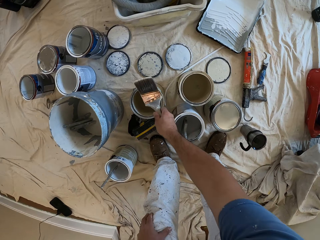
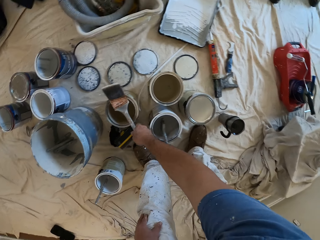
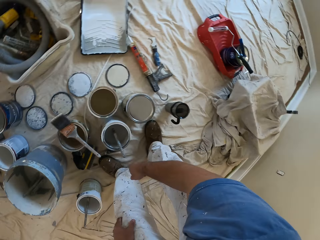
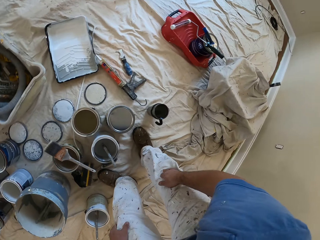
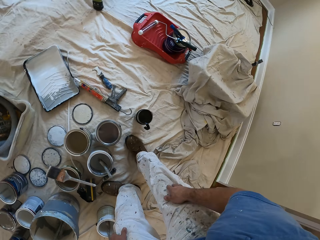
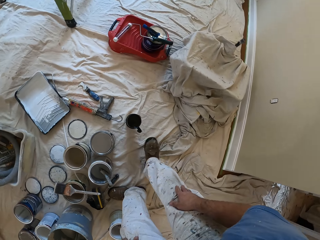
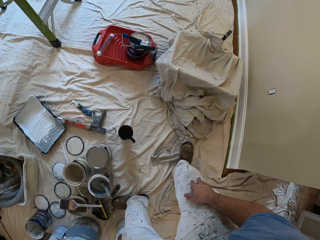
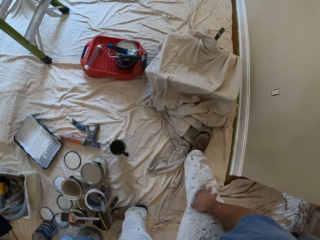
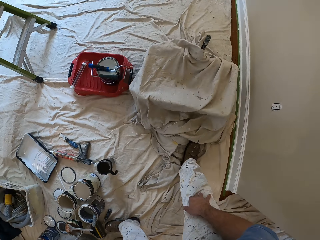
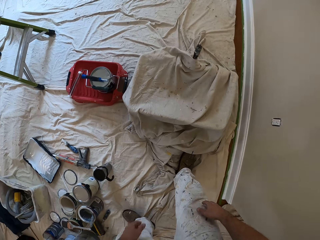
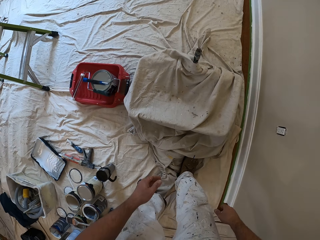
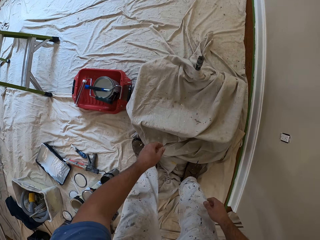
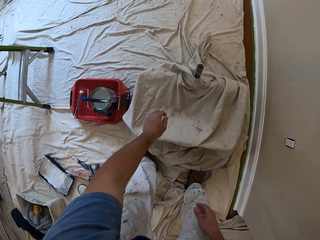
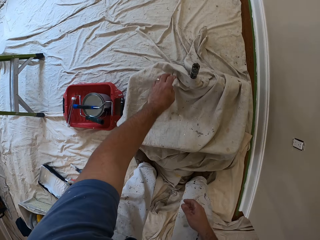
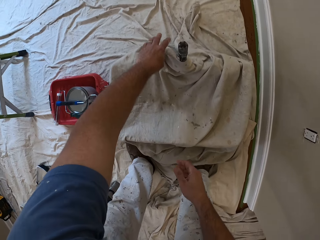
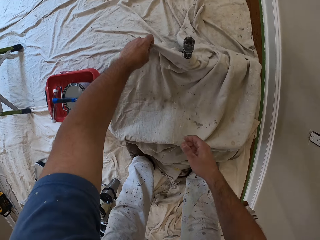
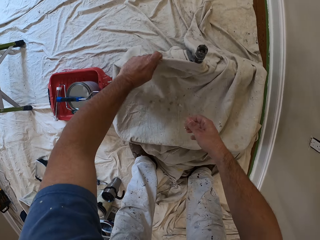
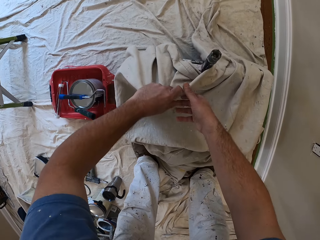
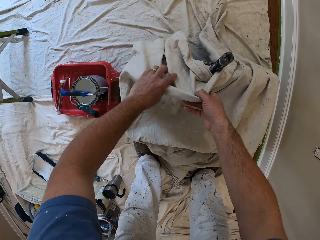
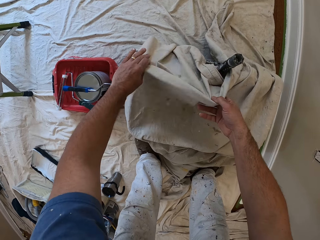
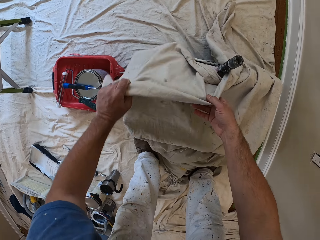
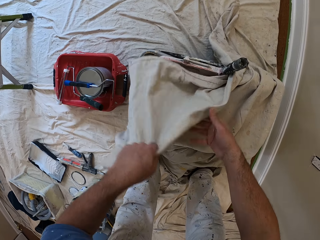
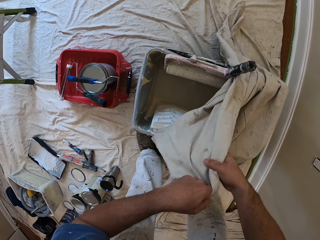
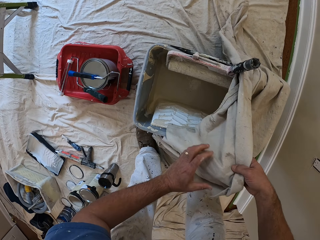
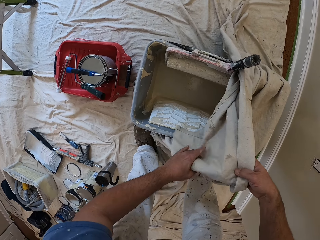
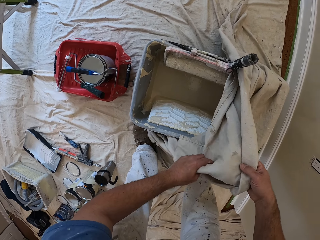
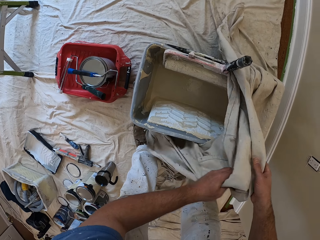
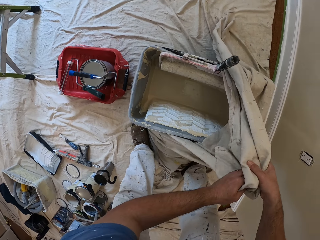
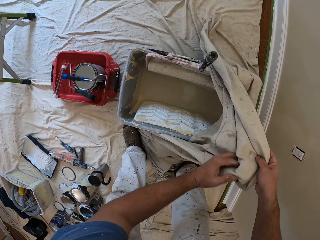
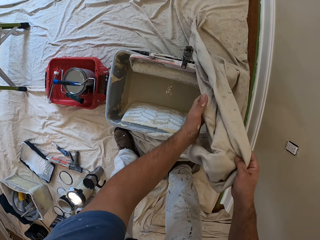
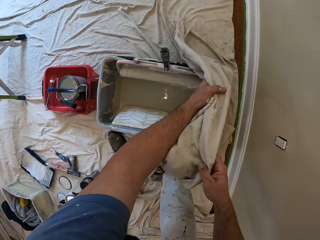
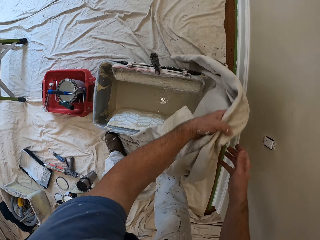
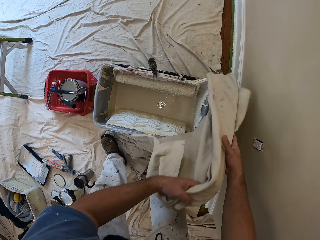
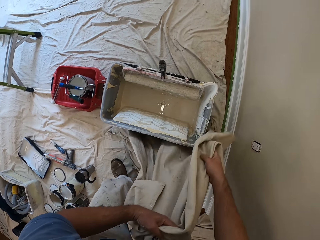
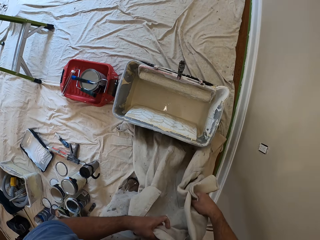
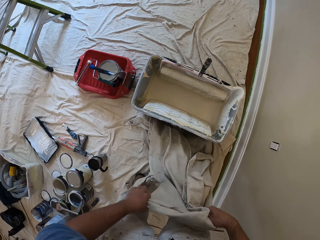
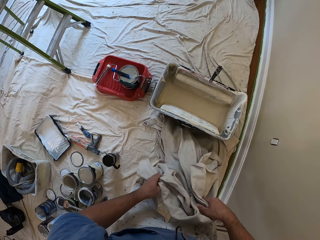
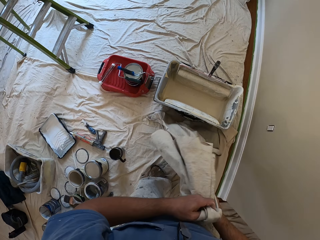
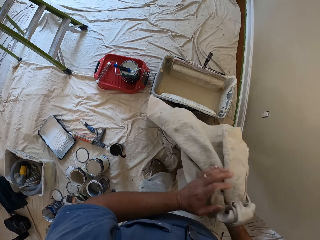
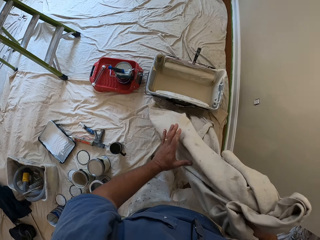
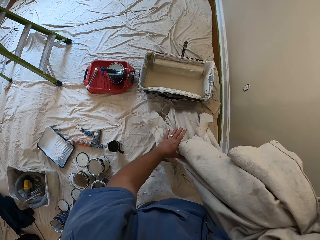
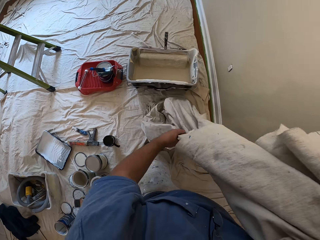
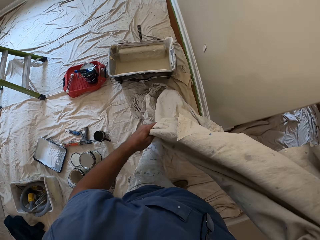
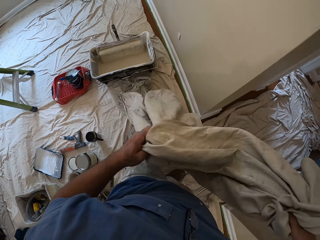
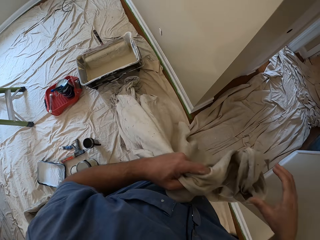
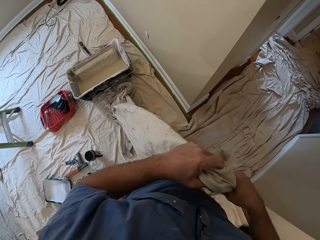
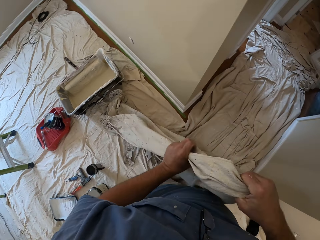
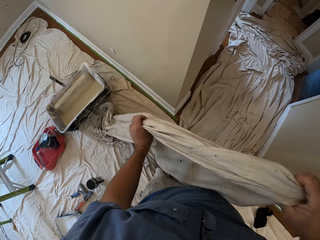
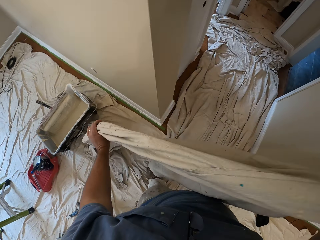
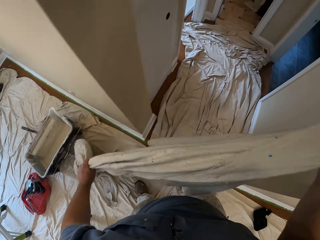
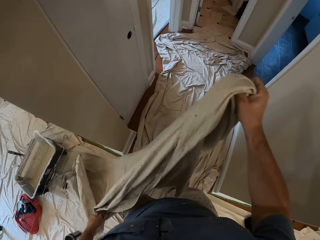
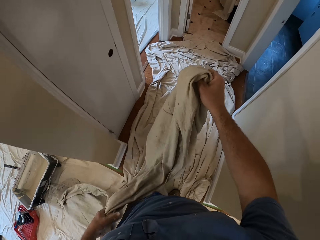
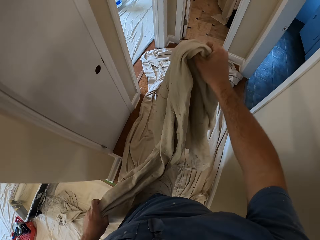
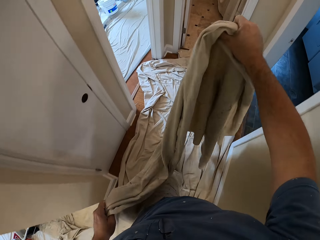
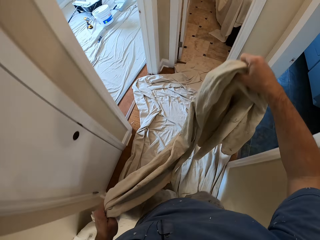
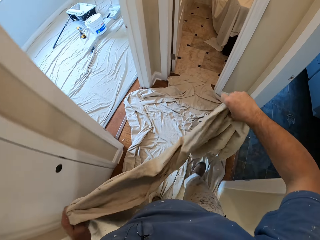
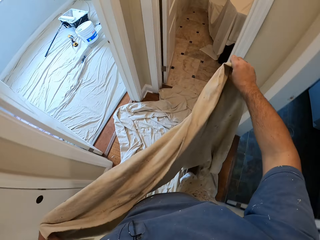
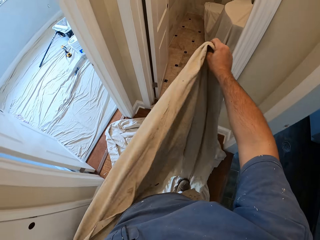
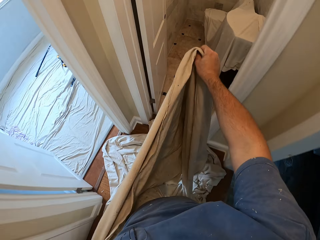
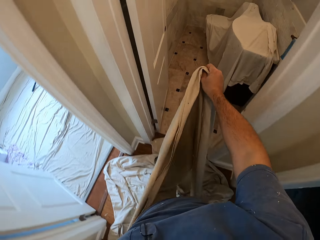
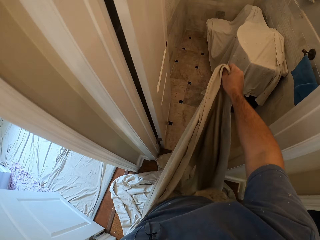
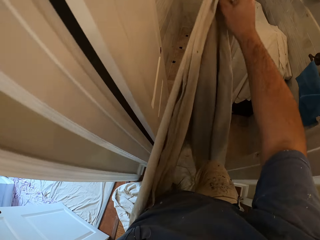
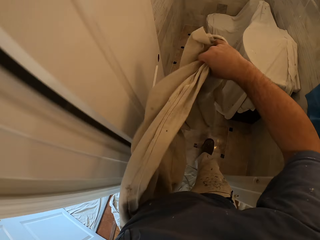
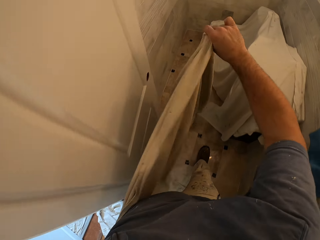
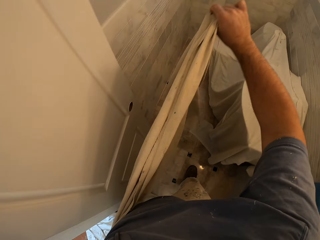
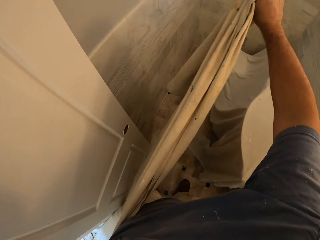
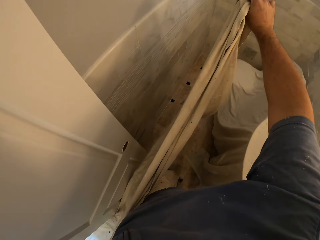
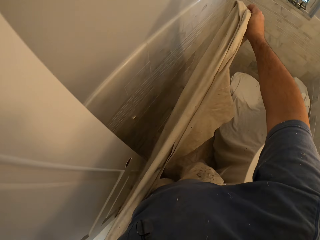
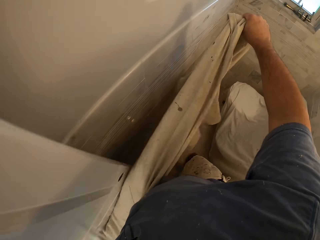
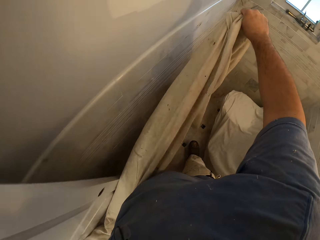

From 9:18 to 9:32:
The camera wearer places a paint brush on a tin. They remove the cloth on top of a paint bucket. They roll the cloth and carry the cloth around the room. They stretch the cloth.

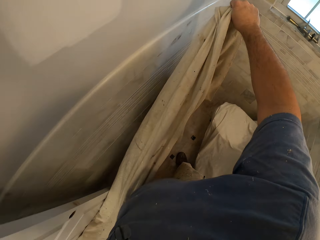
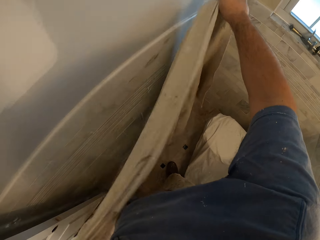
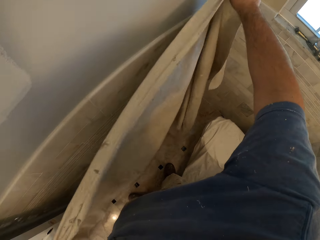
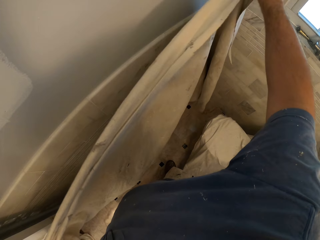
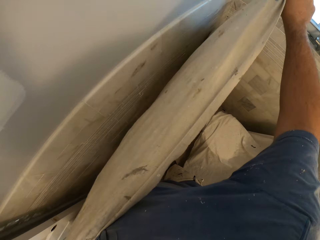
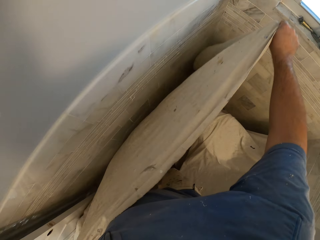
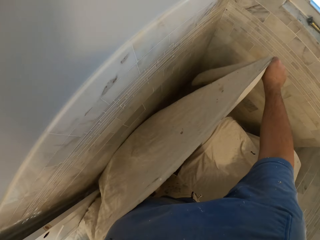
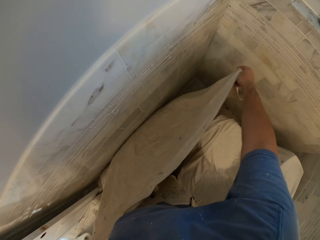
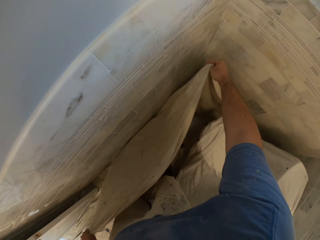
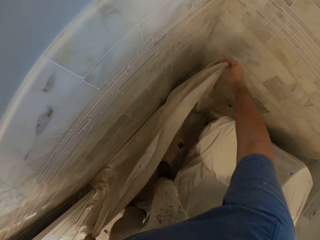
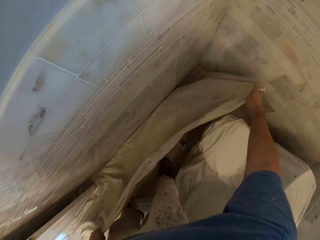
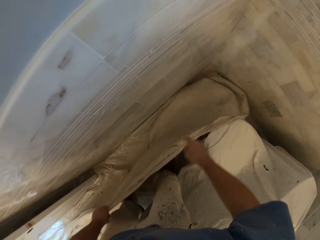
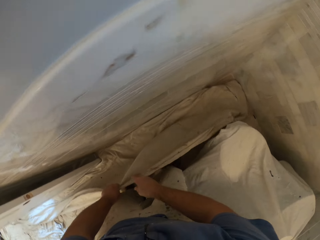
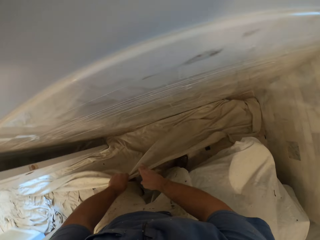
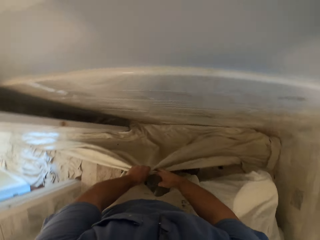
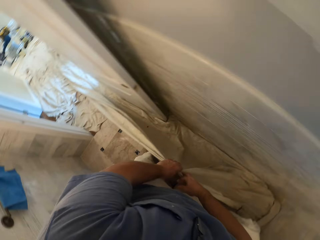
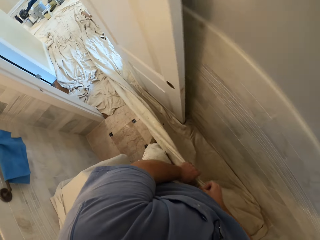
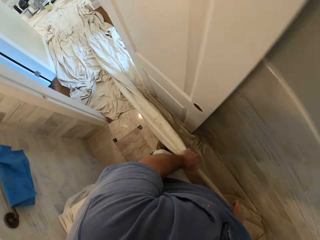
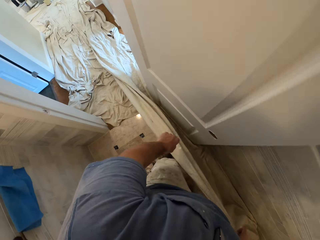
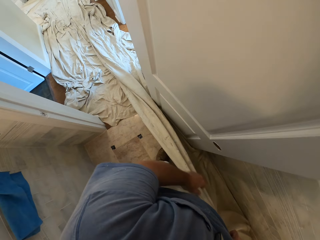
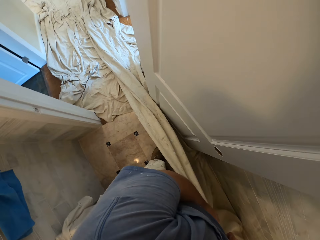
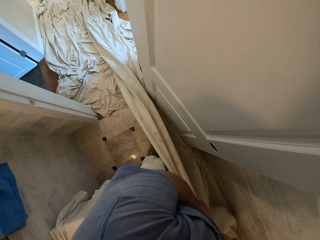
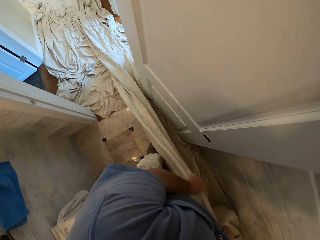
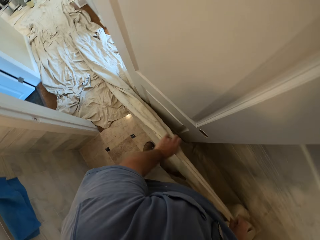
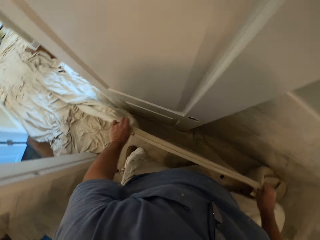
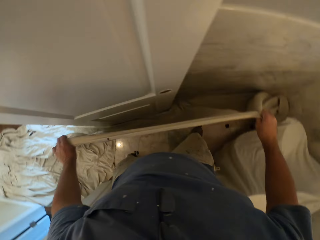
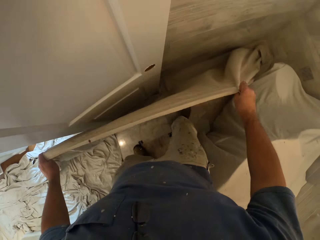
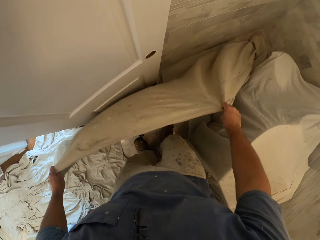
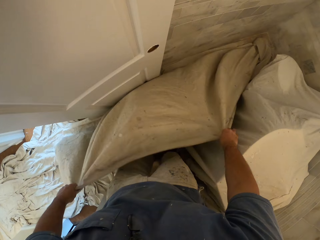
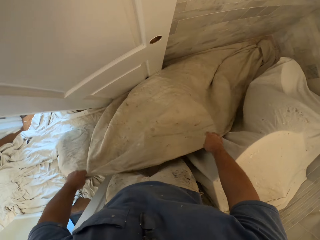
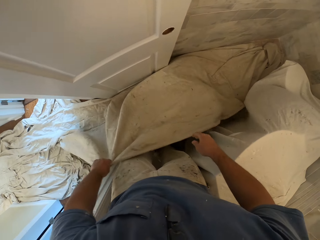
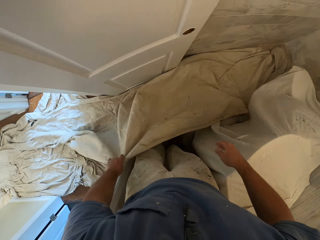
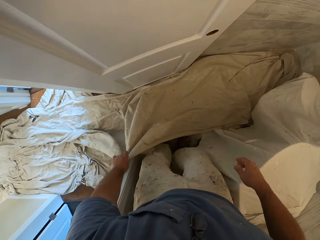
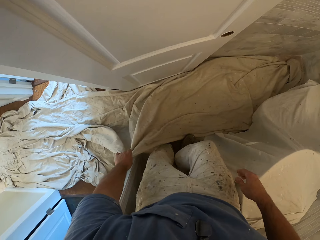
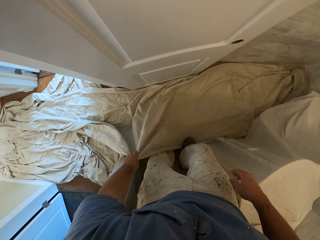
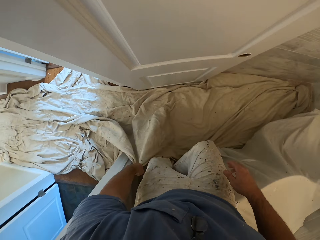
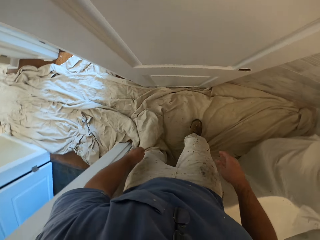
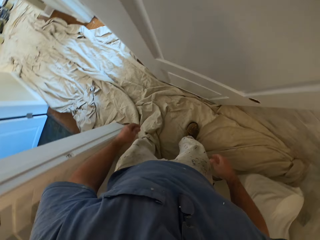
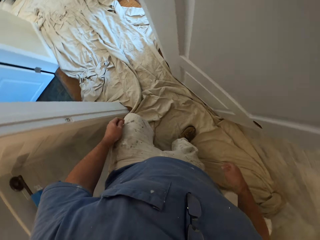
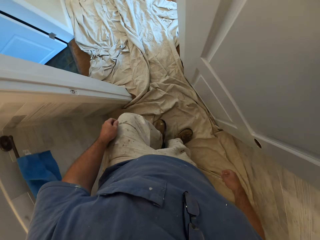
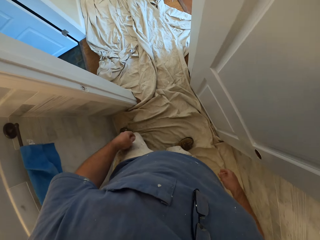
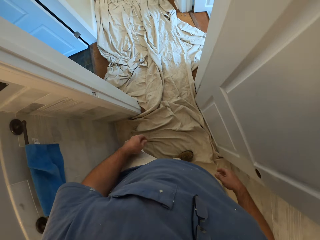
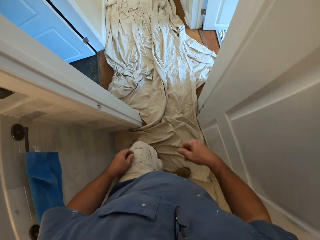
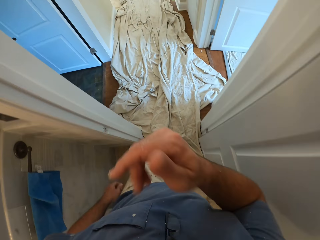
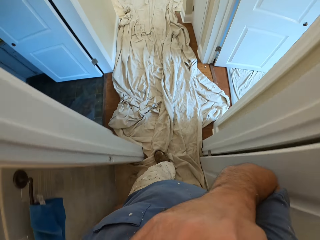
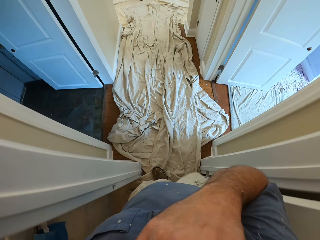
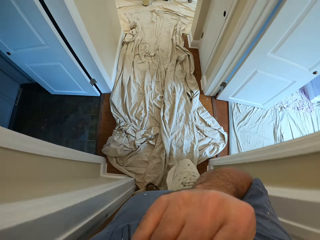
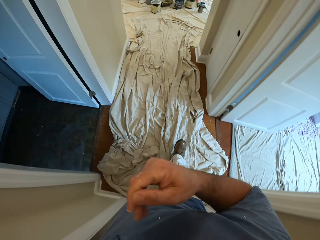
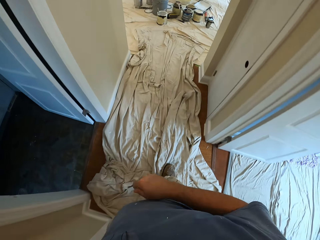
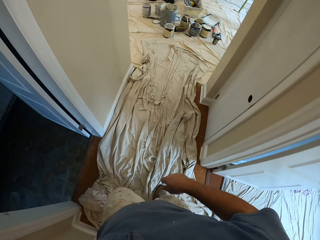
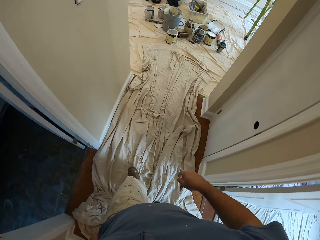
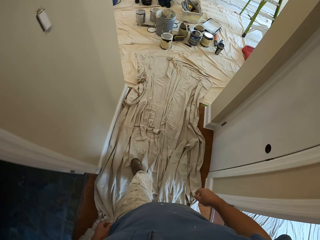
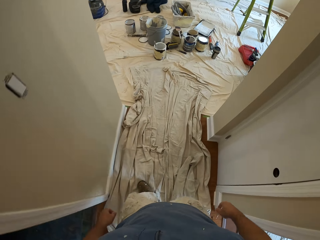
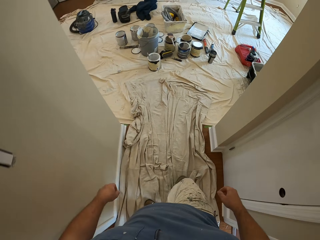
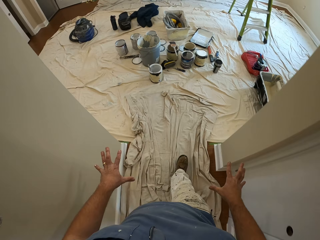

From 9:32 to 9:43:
The camera wearer spreads a cloth on the floor and drops the cloth on the floor. He steps on the cloth. He walks into another room. He touches his face.
